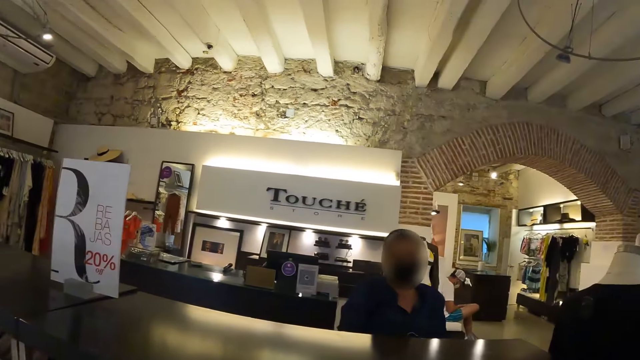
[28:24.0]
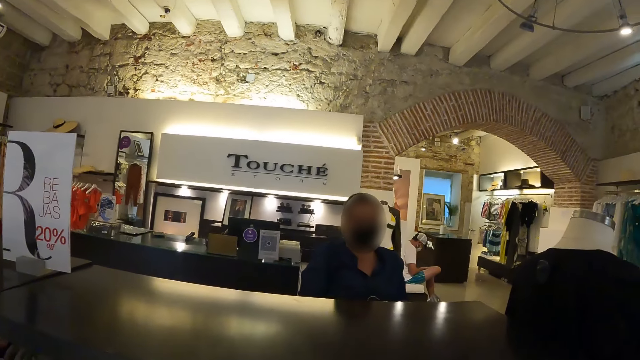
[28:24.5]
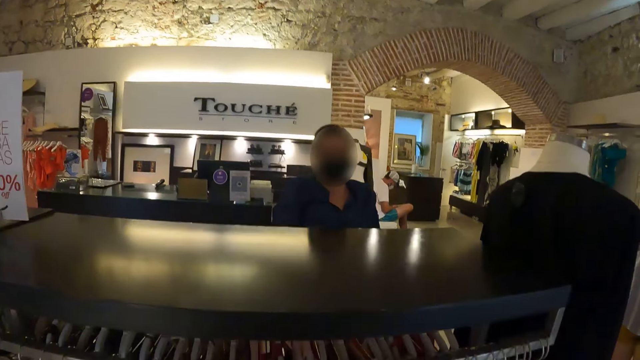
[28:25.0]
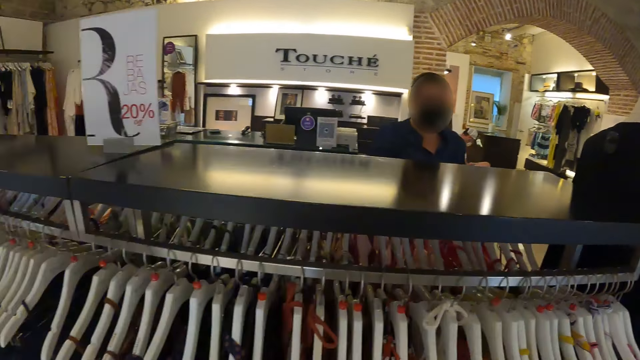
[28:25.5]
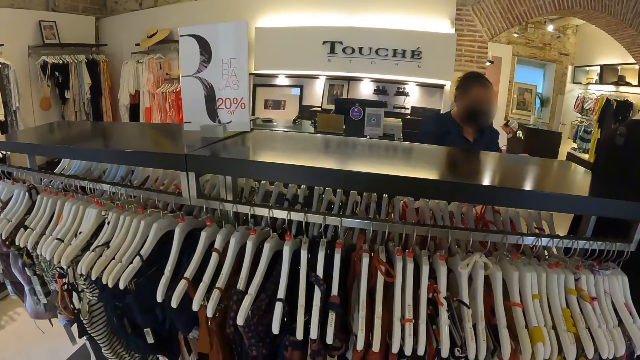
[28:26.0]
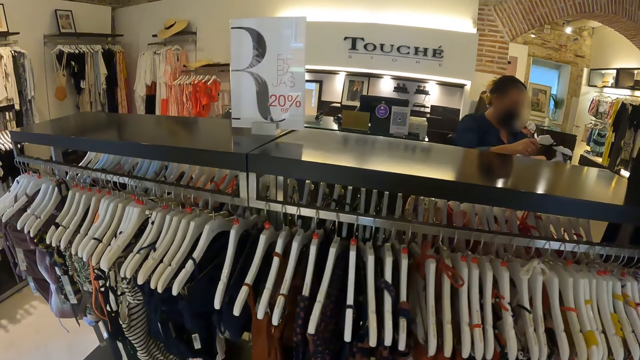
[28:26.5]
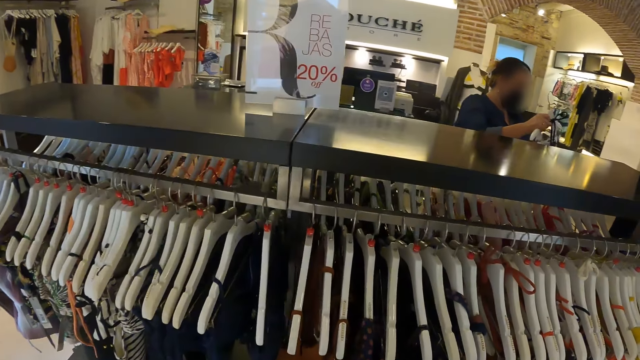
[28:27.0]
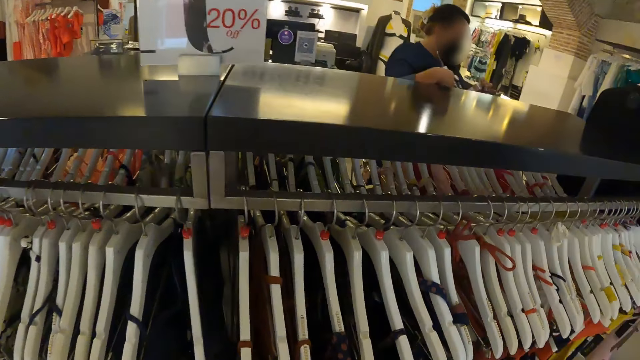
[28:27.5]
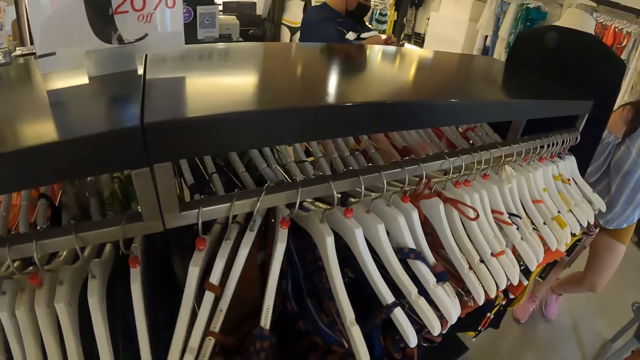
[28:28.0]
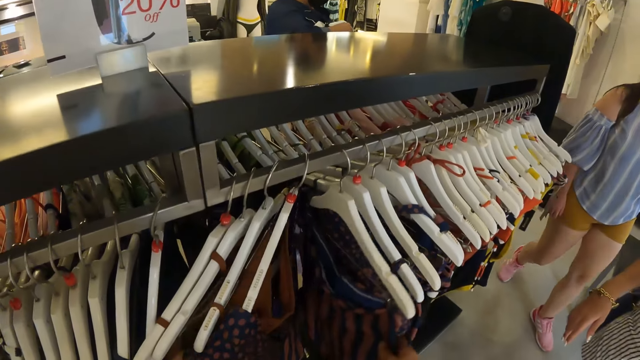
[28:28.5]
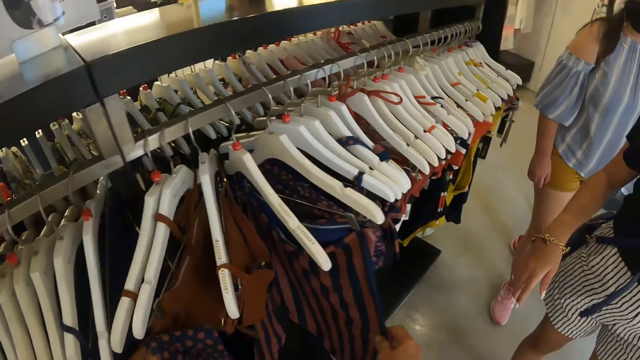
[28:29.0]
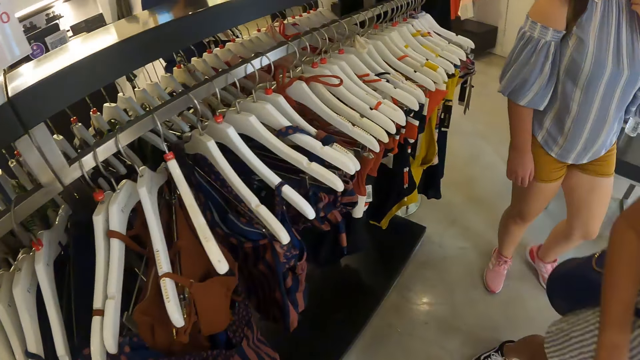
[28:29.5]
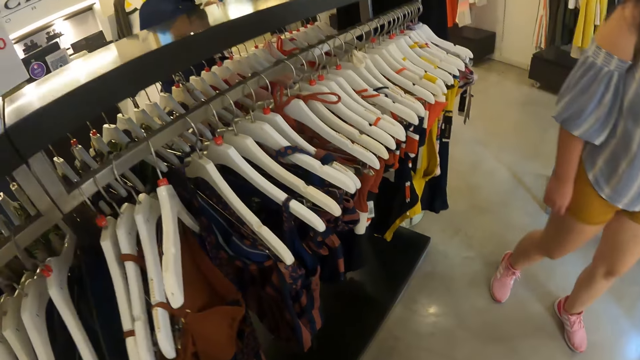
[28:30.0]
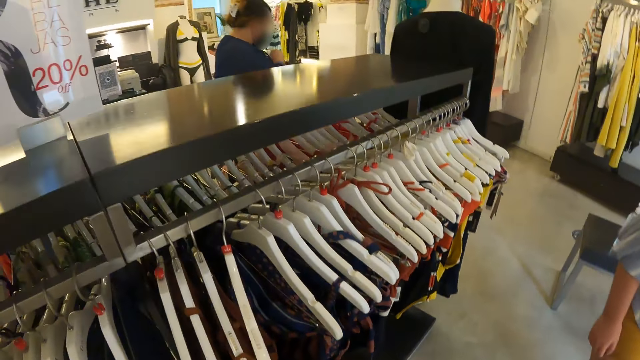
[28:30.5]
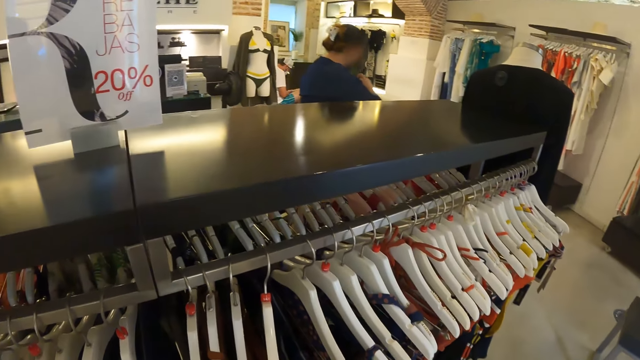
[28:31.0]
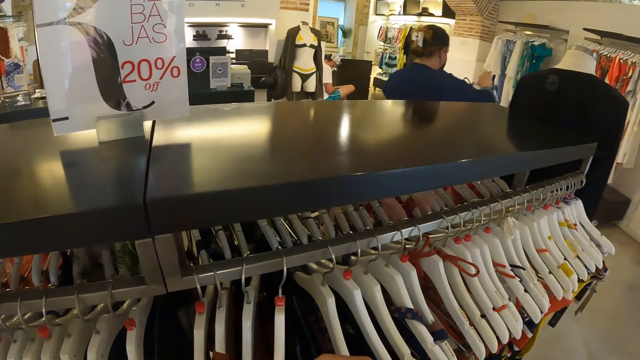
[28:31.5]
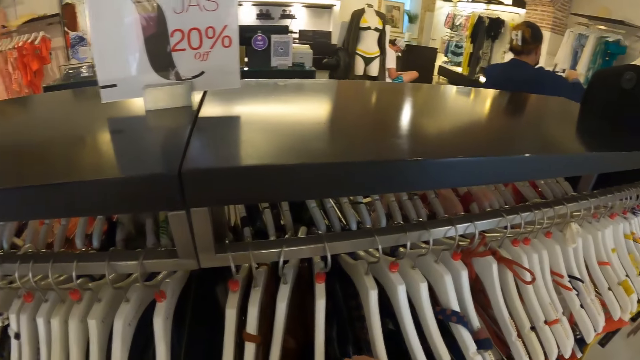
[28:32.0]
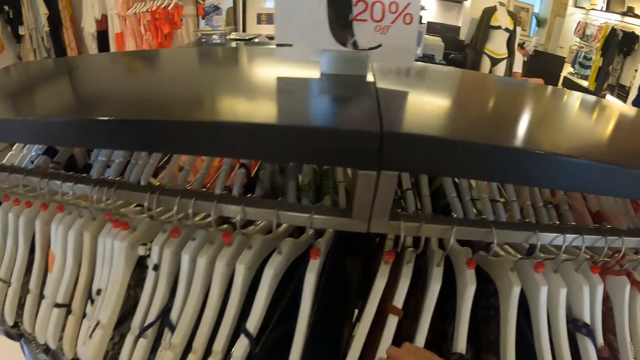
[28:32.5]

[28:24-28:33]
The camera wearer touches the clothes. They go through the hung clothes.

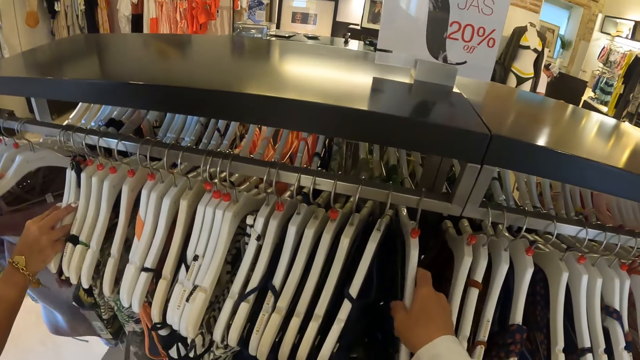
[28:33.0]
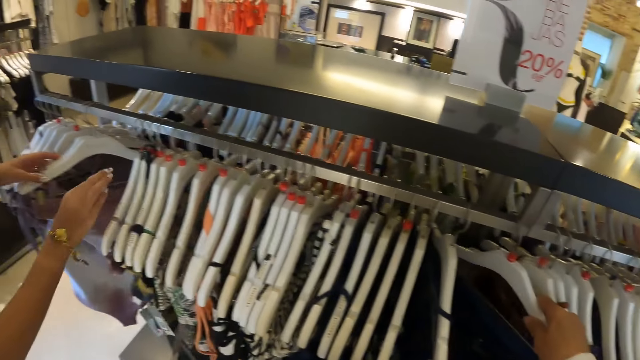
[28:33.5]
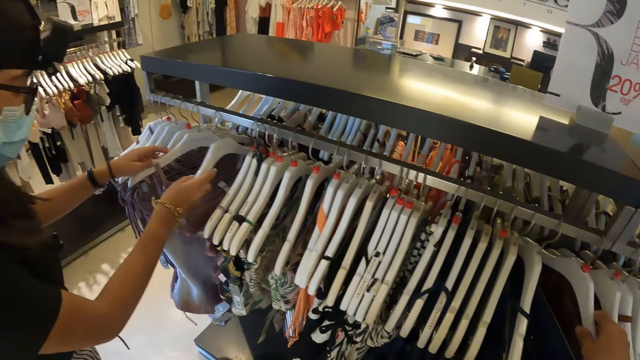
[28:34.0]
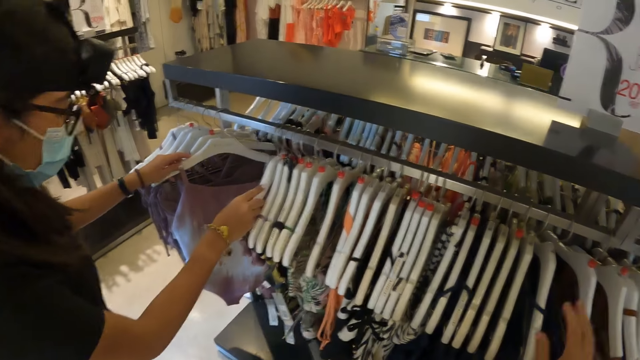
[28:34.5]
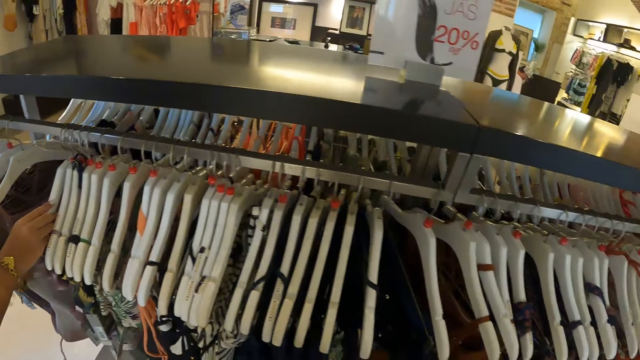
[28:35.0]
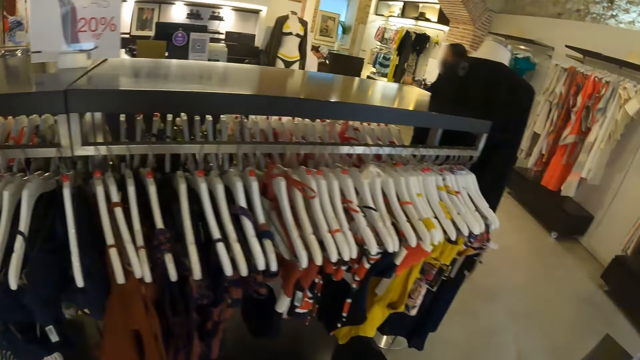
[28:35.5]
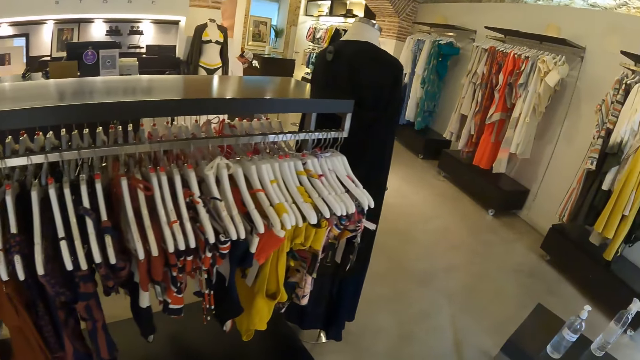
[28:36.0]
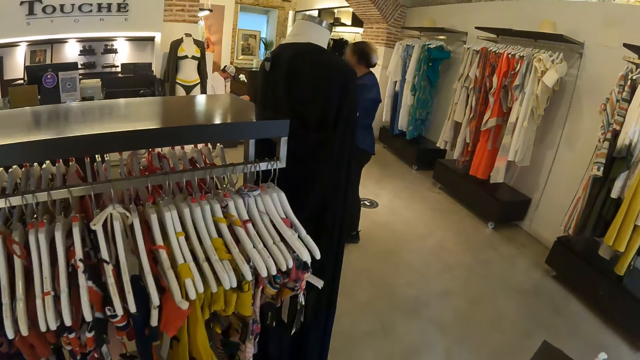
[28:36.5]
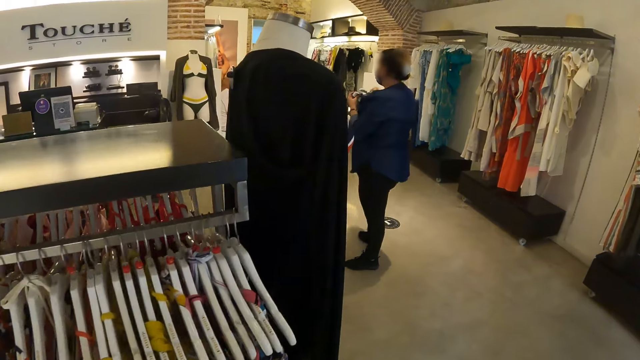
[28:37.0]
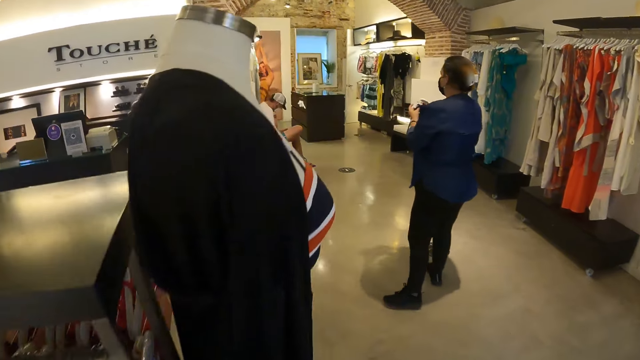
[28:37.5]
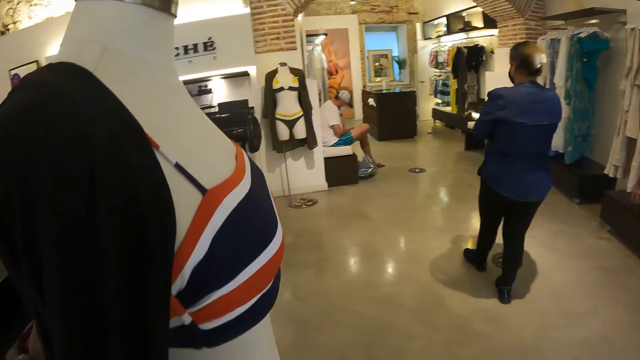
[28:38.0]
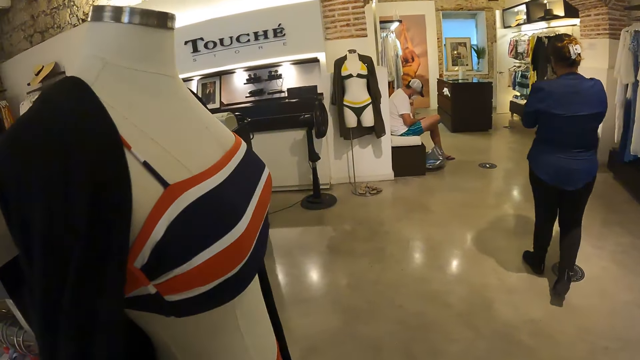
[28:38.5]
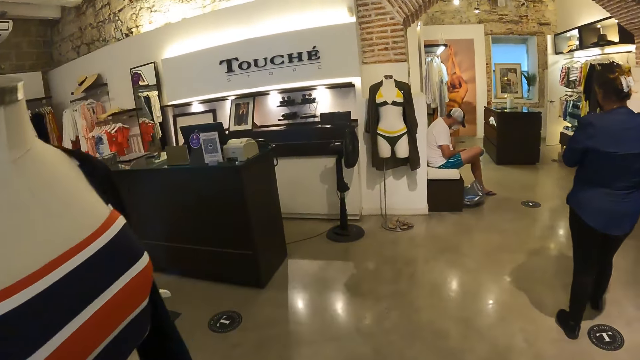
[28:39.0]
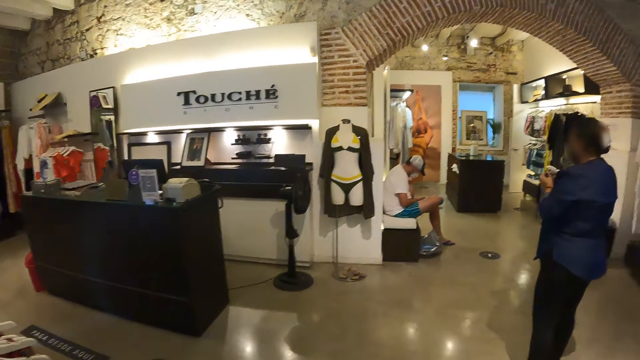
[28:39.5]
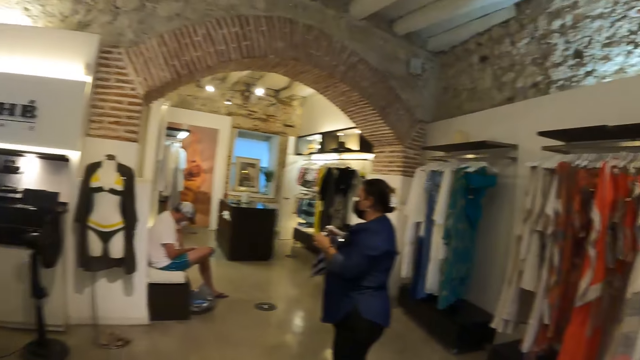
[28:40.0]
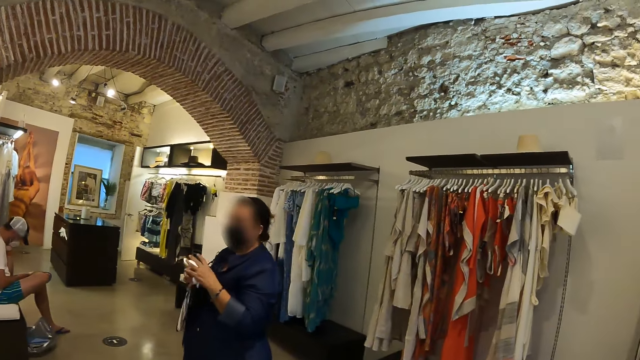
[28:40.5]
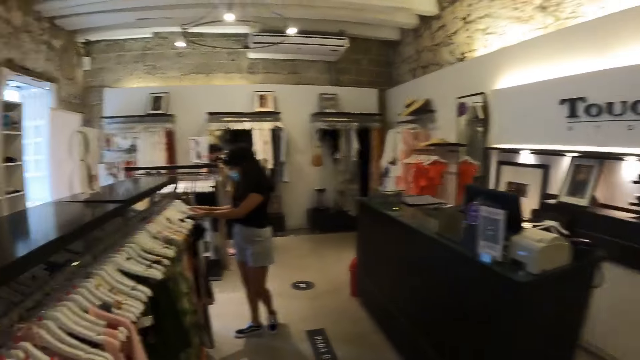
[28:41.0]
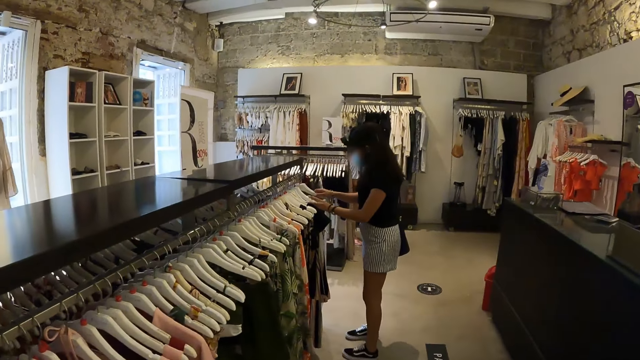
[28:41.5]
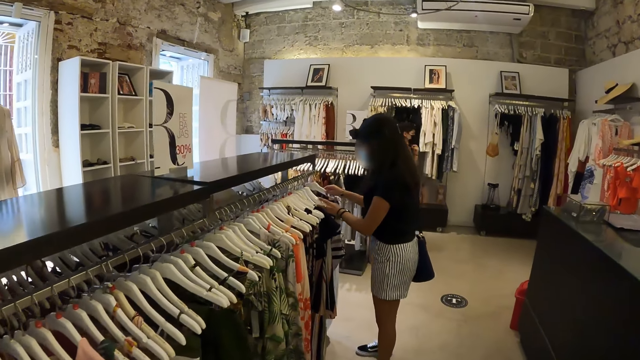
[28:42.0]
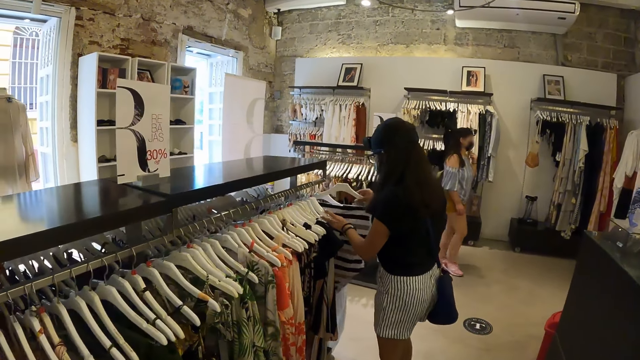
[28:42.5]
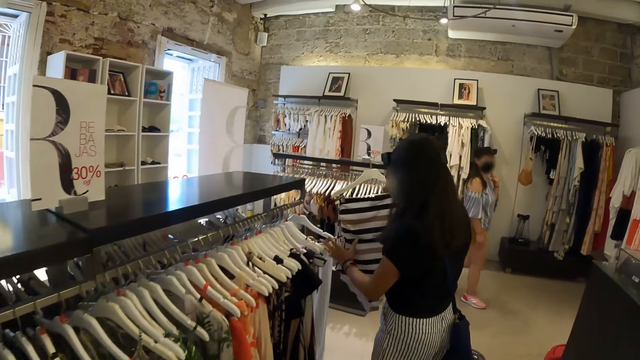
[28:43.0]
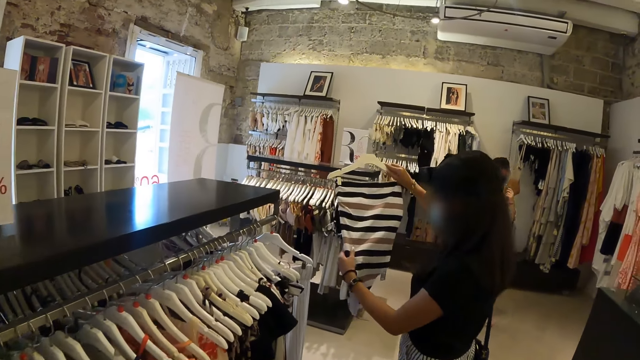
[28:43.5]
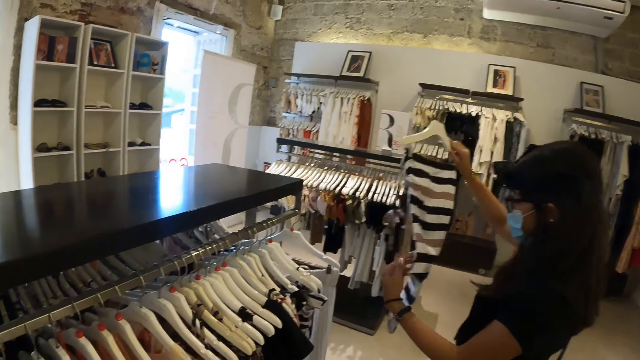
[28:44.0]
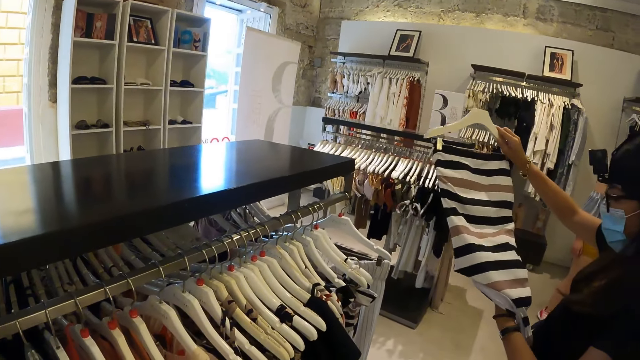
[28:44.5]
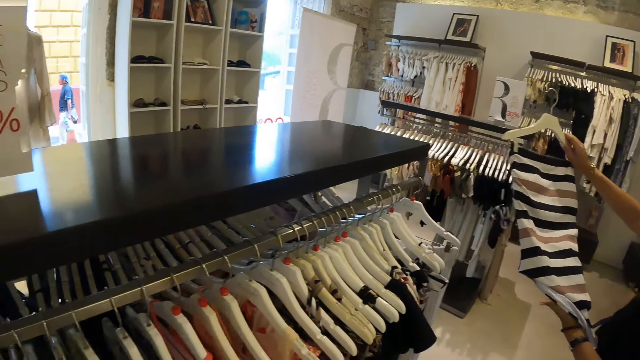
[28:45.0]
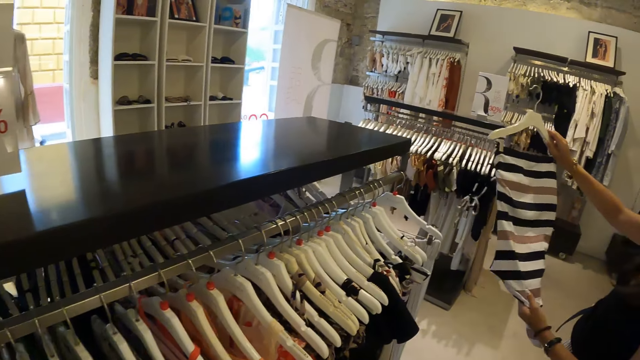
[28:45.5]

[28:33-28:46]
The camera wearer walks around. They touch the cloth. They walk around. They look around.
